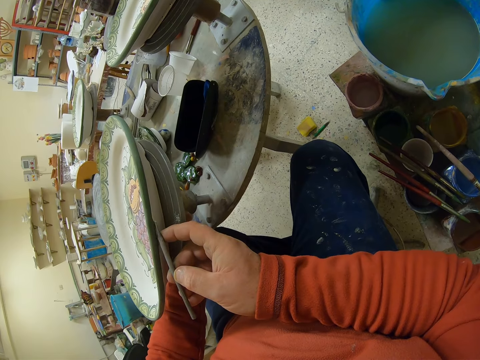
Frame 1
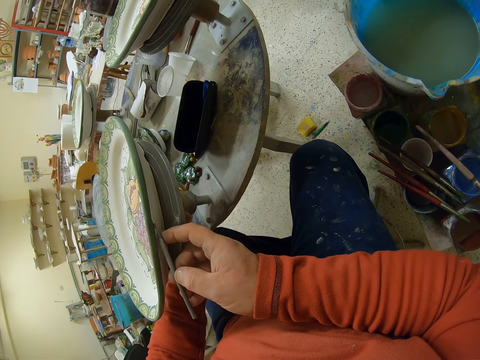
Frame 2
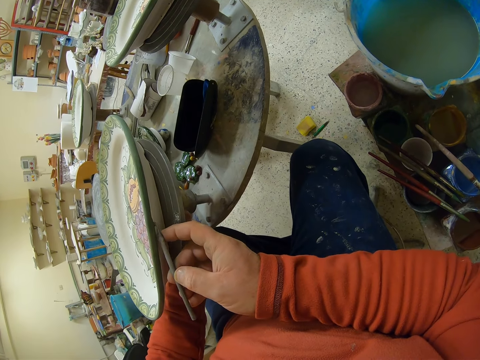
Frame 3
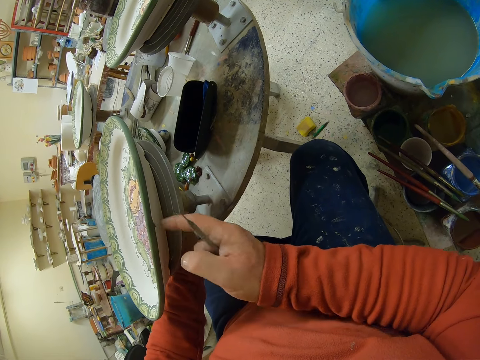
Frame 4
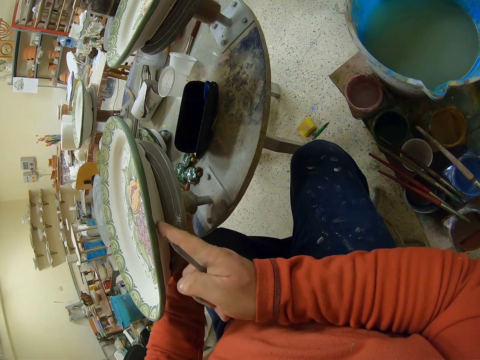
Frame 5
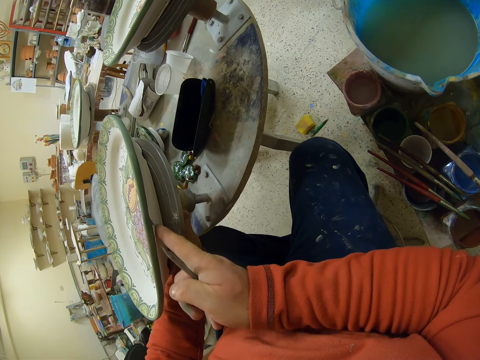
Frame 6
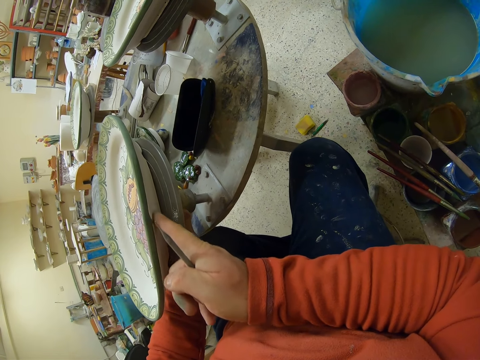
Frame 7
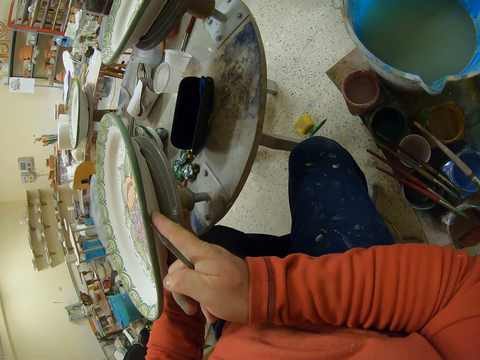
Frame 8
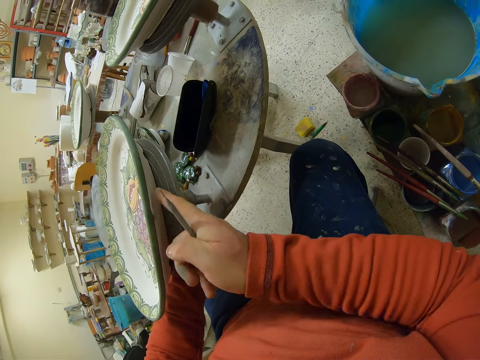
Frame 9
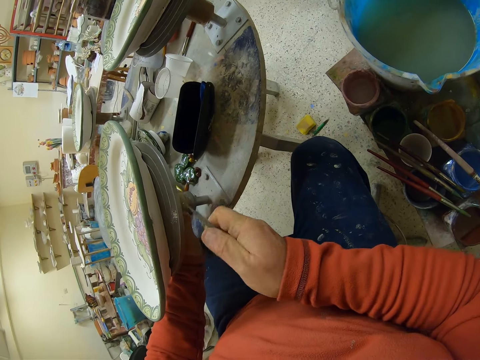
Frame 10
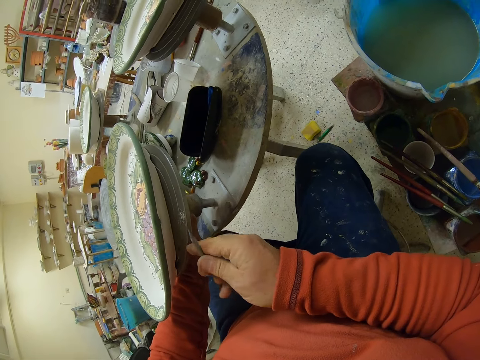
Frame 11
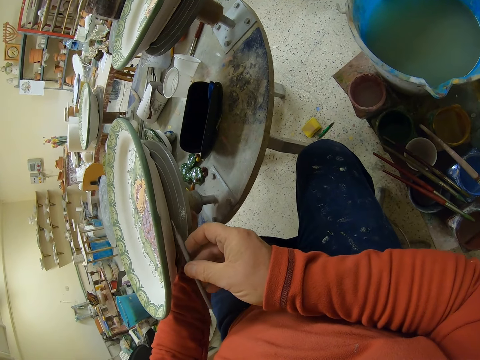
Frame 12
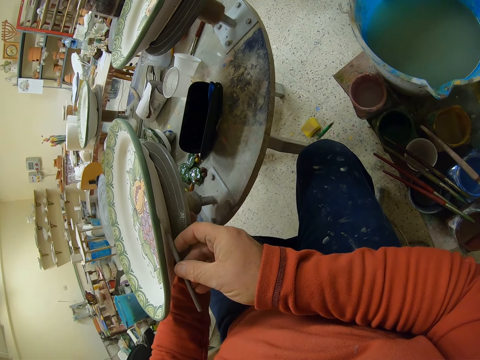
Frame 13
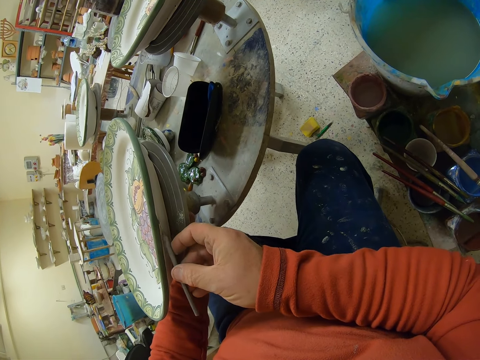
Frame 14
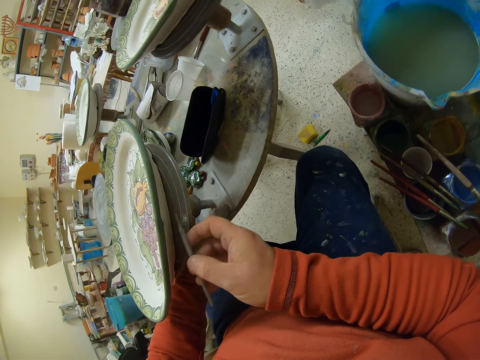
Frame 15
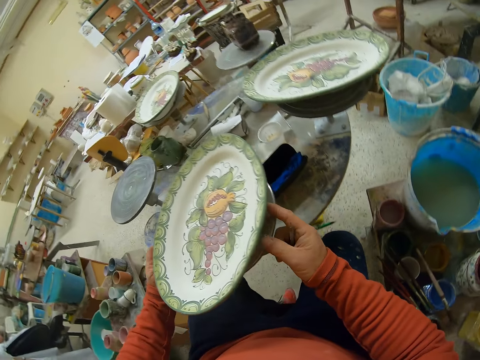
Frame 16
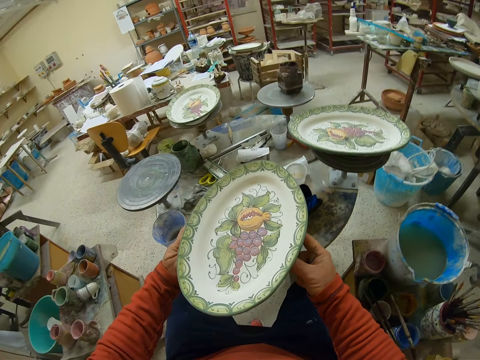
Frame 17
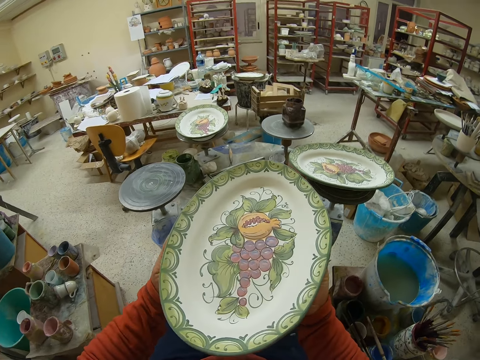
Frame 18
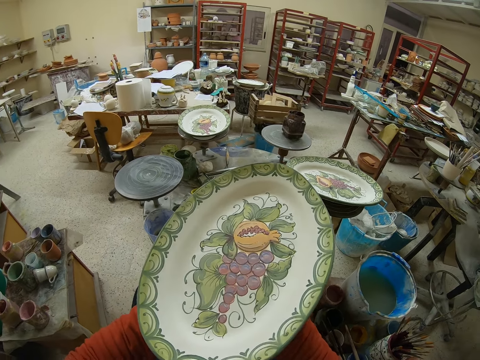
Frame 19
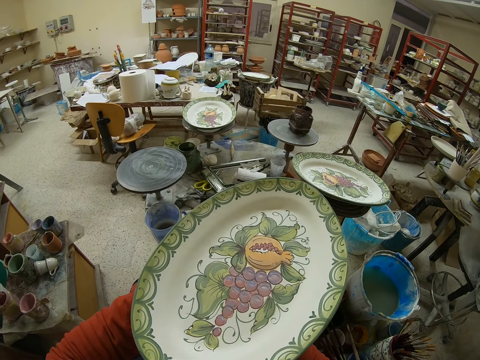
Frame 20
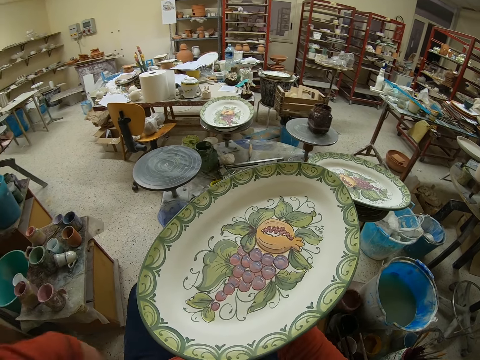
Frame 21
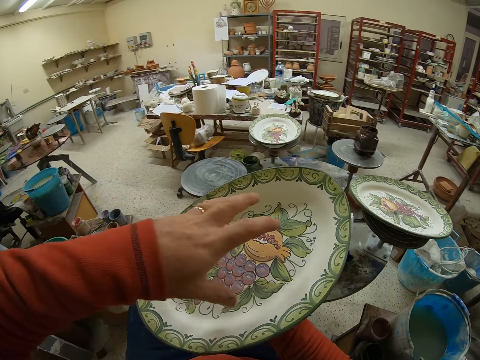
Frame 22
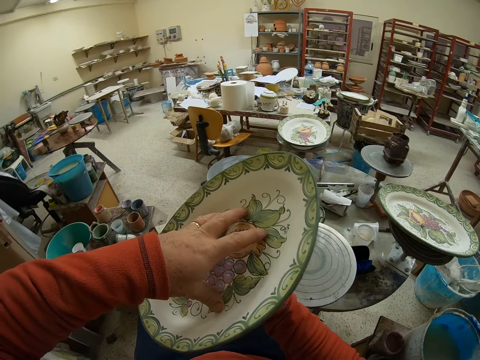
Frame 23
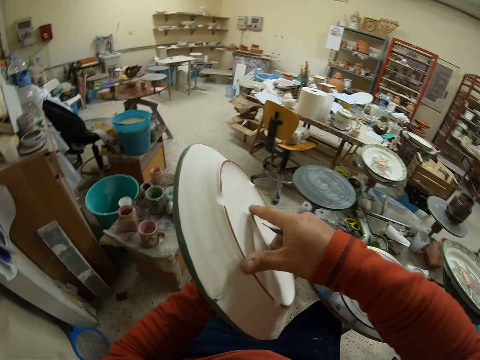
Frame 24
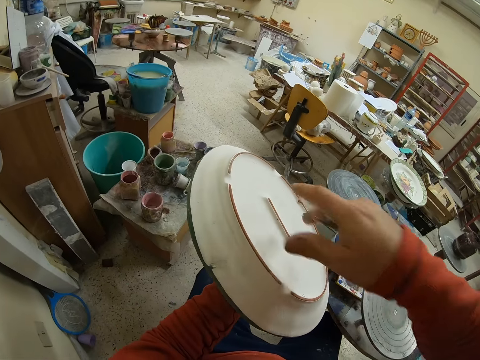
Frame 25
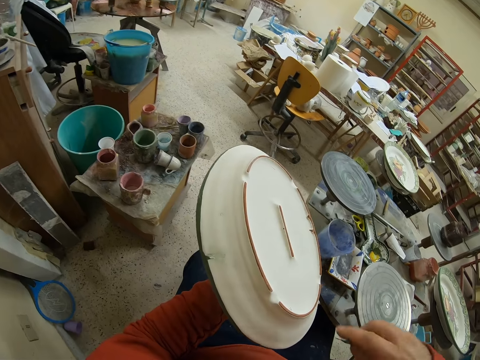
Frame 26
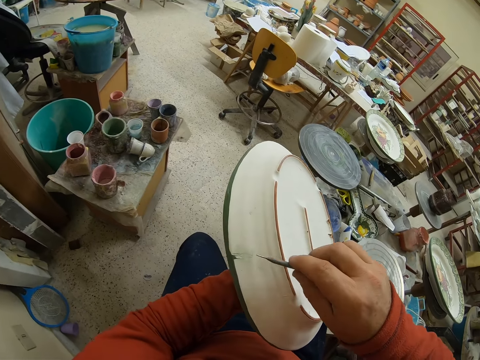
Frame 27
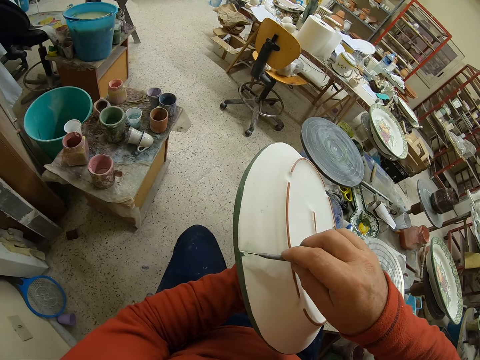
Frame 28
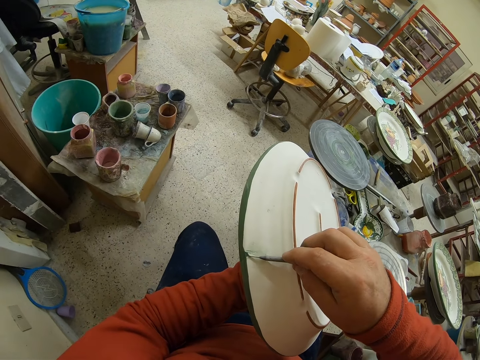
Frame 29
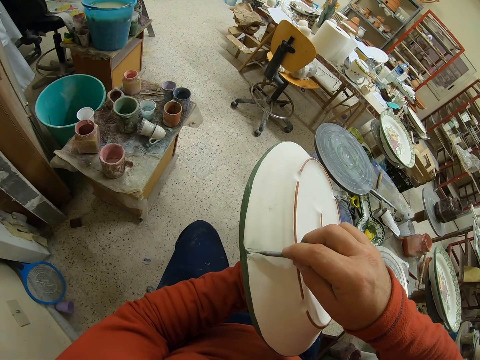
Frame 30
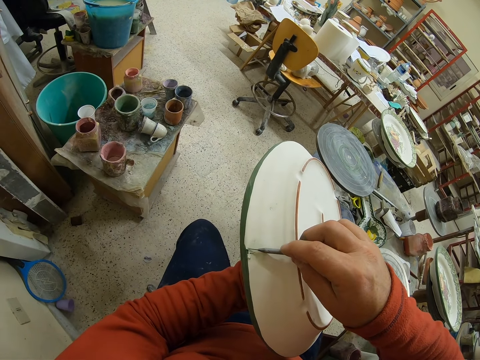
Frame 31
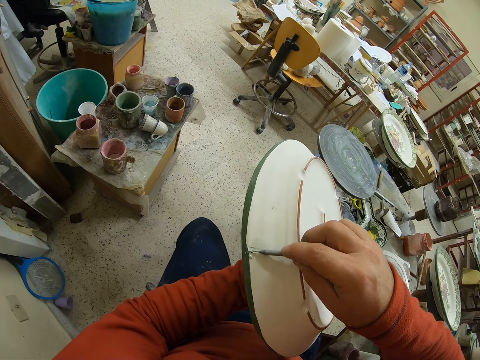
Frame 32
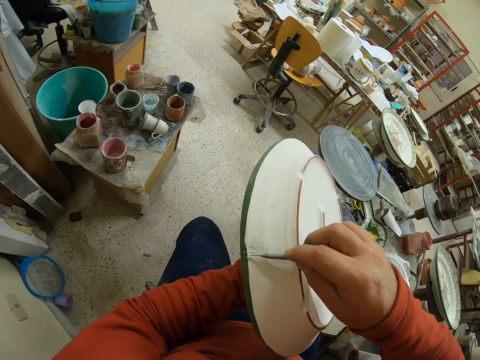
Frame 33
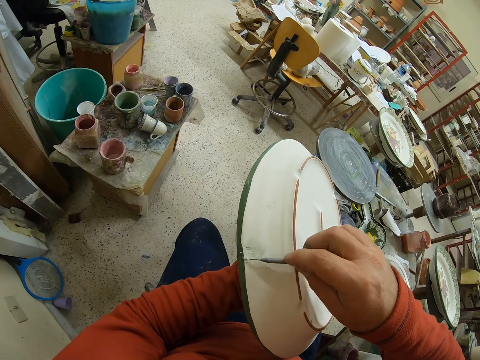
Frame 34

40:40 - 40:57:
The camera wearer holds the tray. They turn the plate. They scratch the plate.

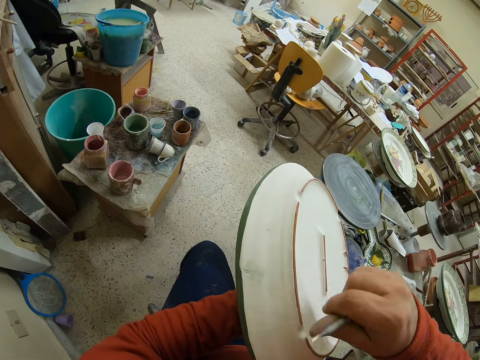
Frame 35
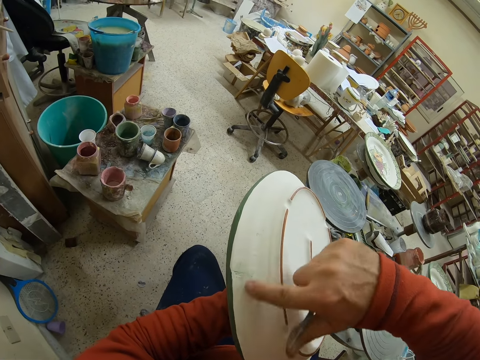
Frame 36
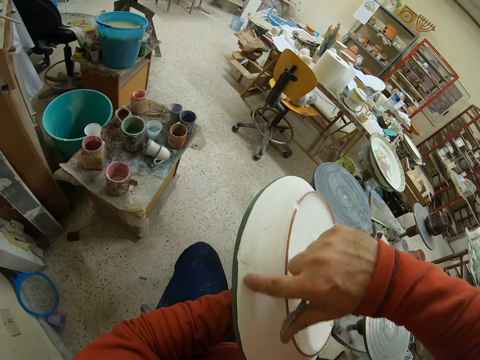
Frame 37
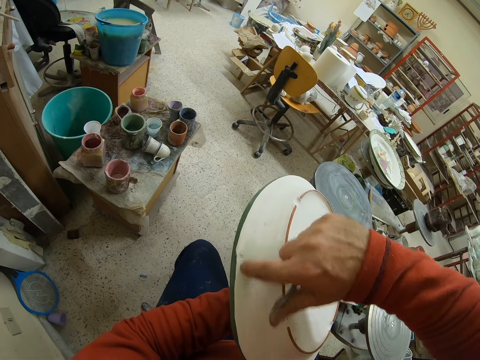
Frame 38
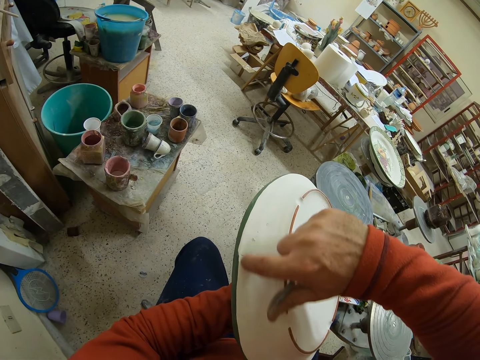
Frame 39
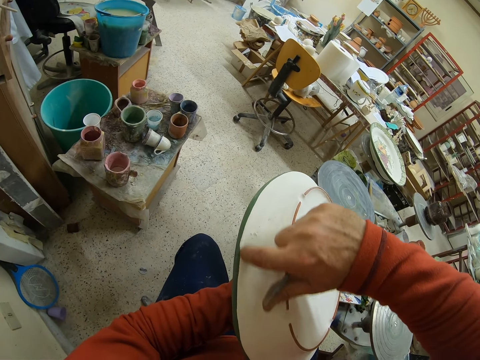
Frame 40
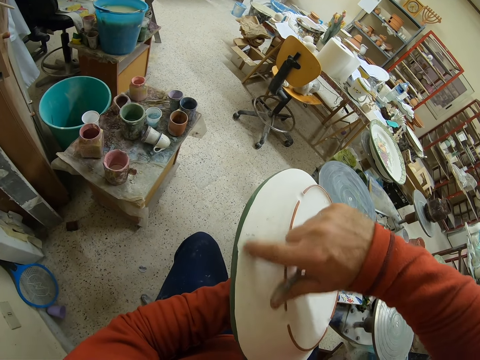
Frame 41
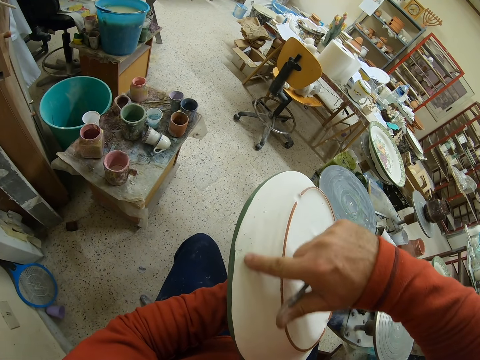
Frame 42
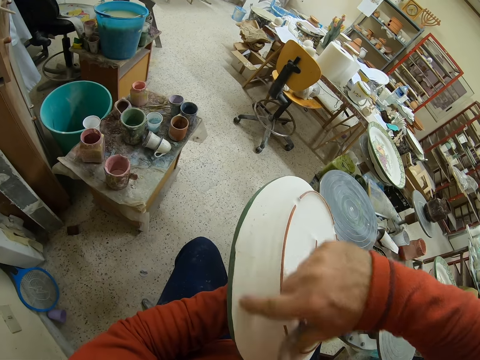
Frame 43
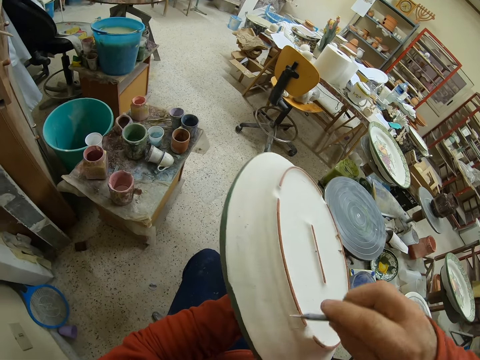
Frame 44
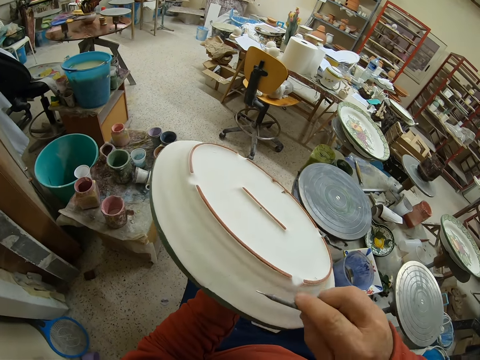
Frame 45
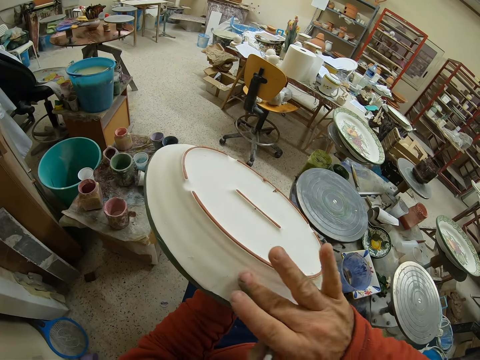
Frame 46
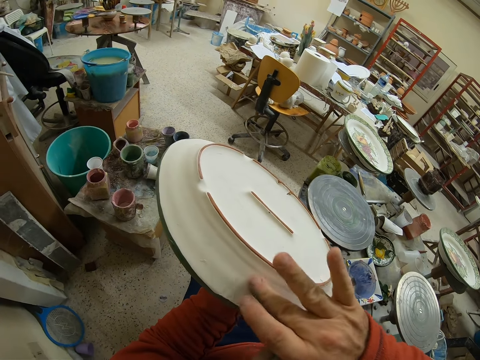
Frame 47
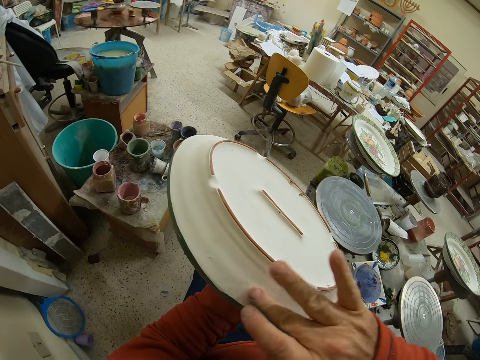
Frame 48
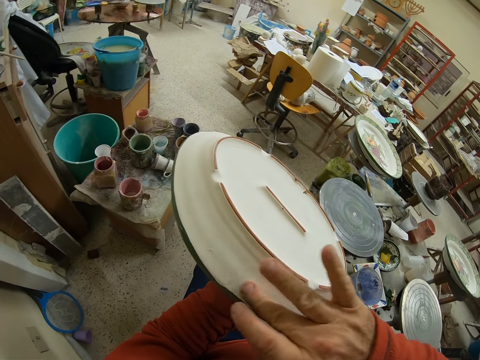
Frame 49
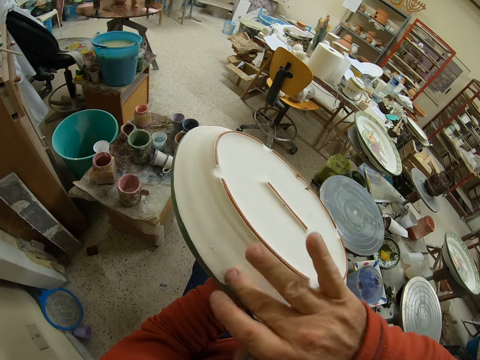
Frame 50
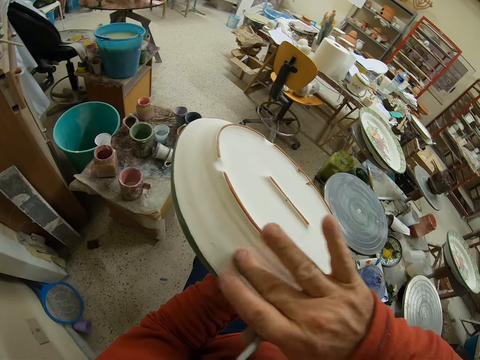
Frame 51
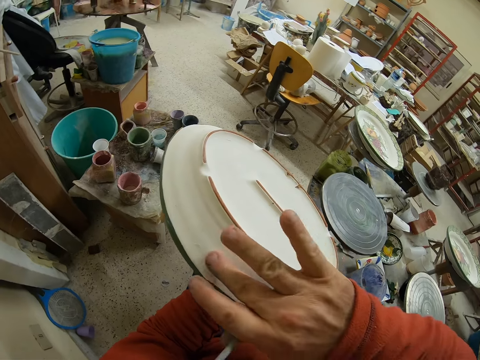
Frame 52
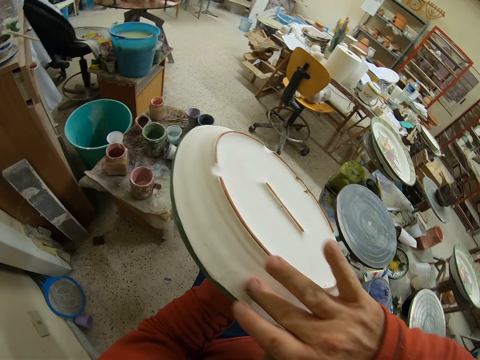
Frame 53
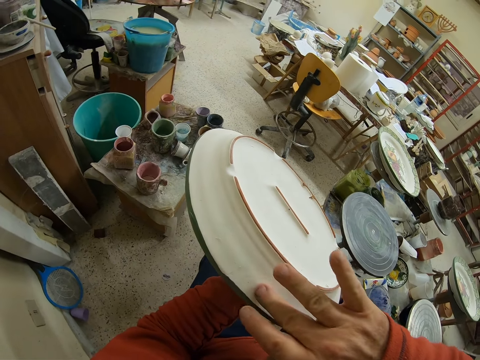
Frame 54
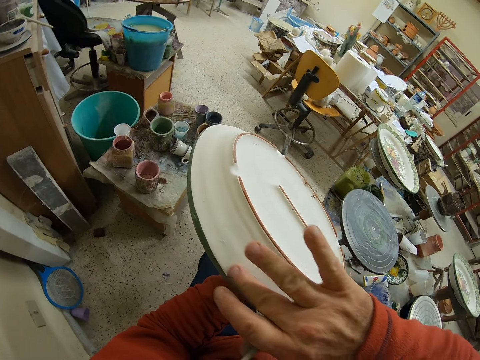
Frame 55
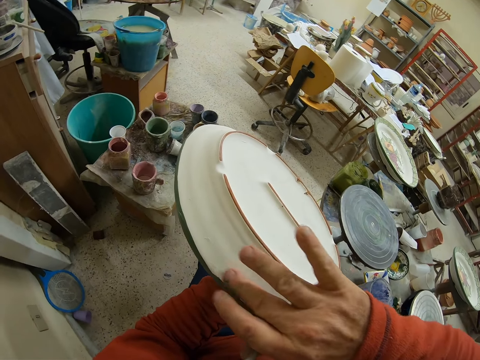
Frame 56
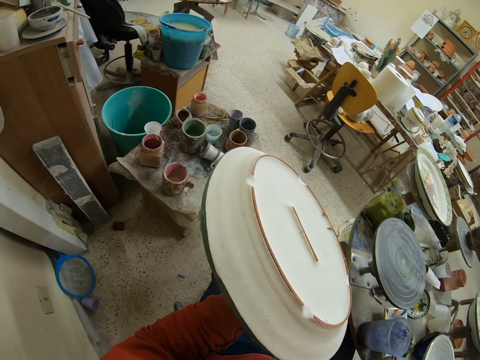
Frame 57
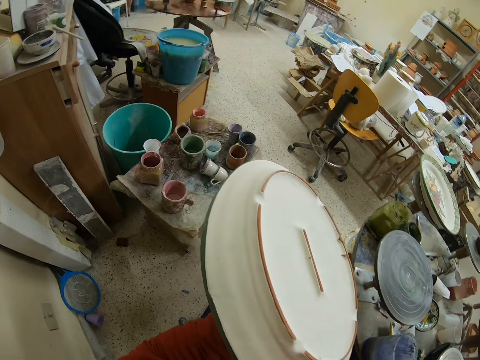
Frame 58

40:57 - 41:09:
The camera wearer rubs off the plate.
